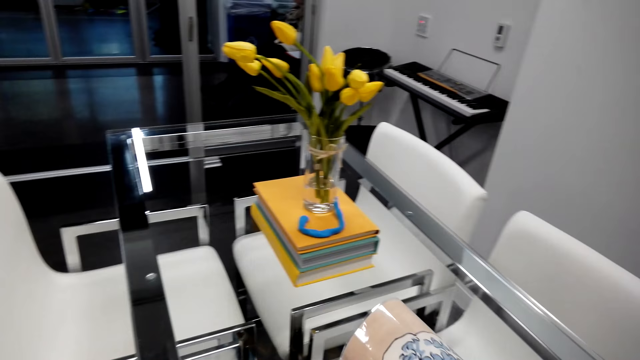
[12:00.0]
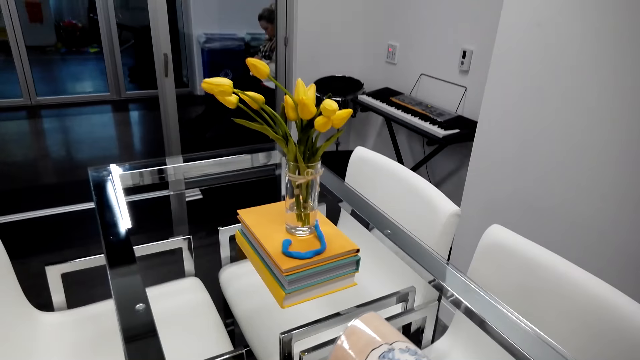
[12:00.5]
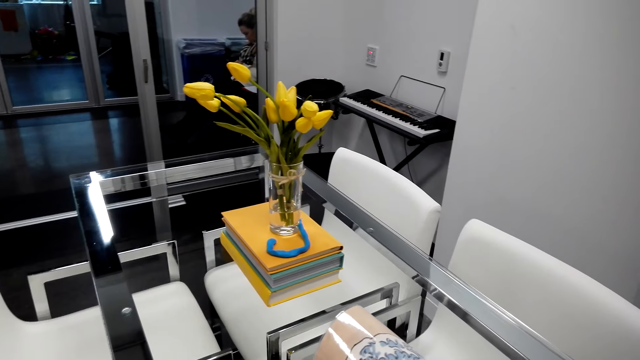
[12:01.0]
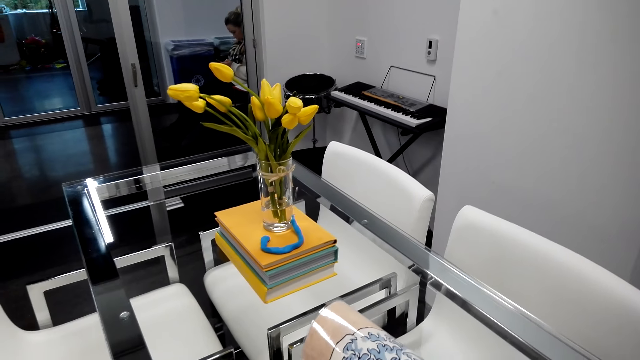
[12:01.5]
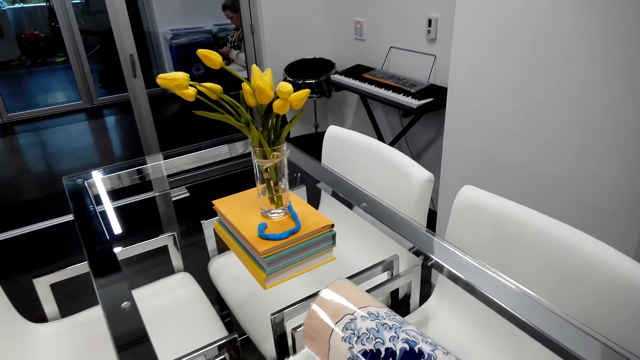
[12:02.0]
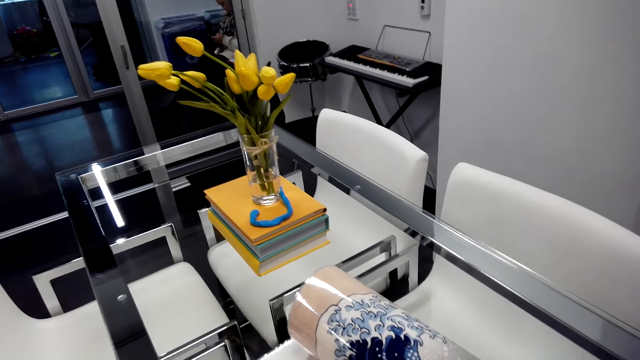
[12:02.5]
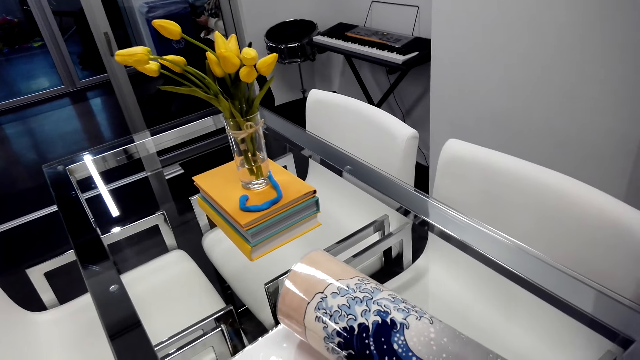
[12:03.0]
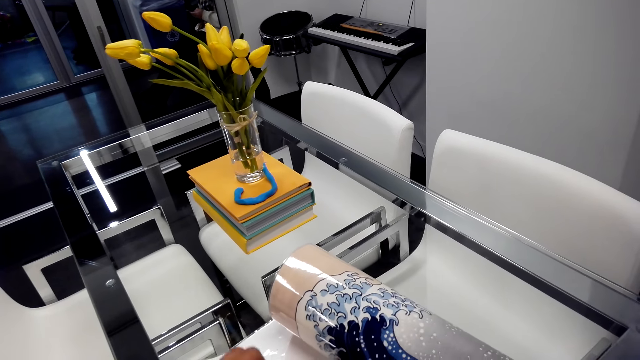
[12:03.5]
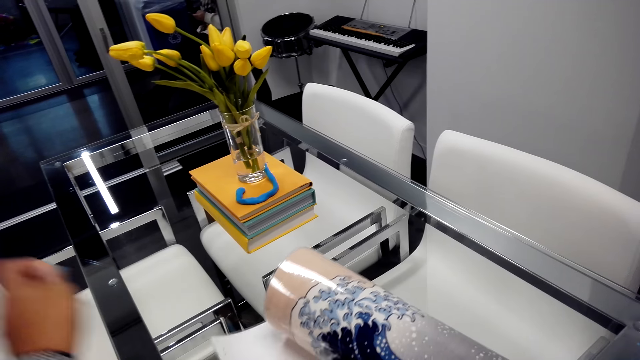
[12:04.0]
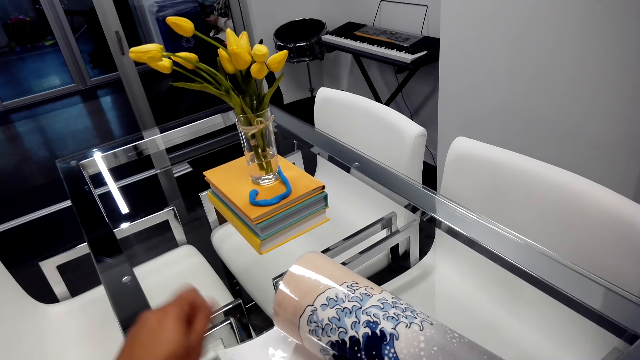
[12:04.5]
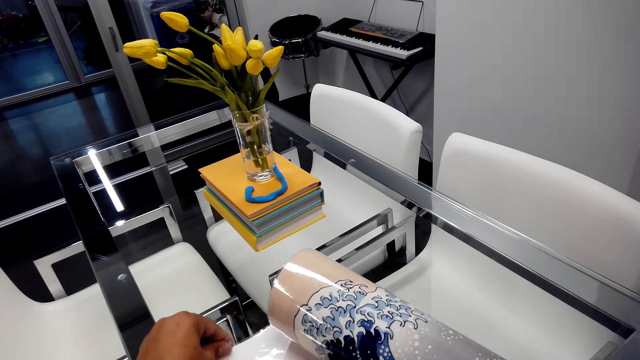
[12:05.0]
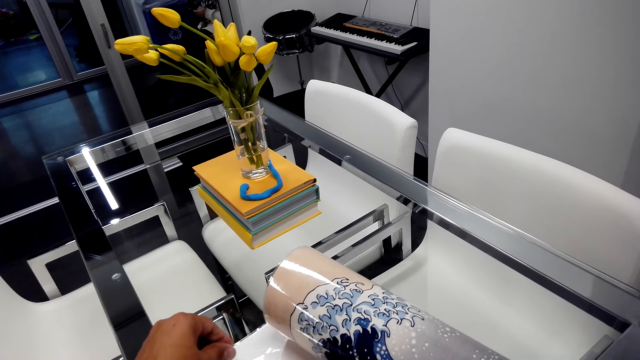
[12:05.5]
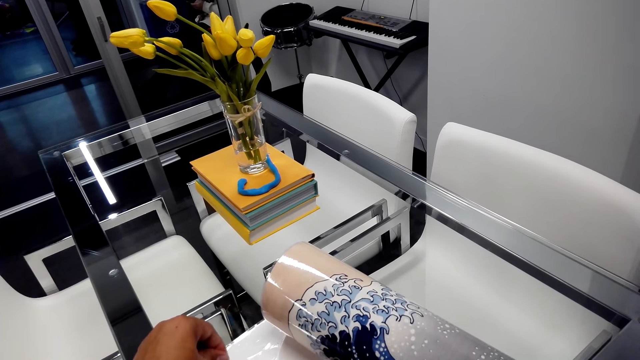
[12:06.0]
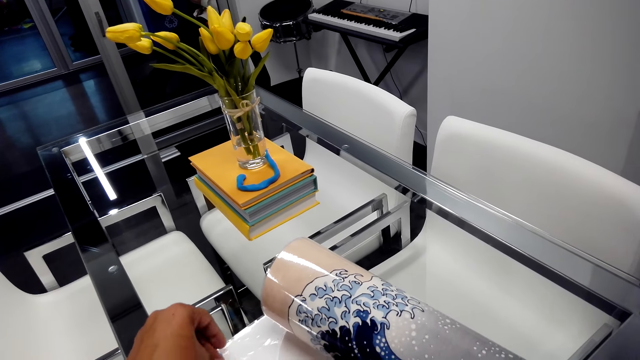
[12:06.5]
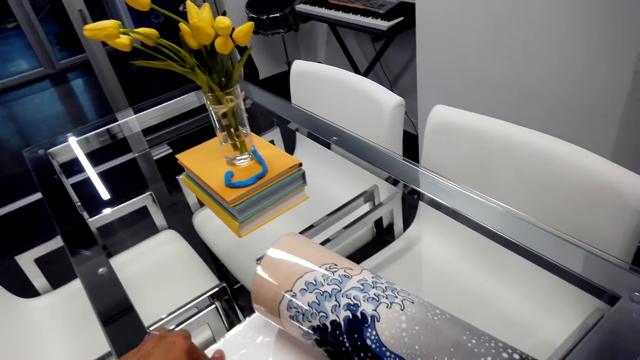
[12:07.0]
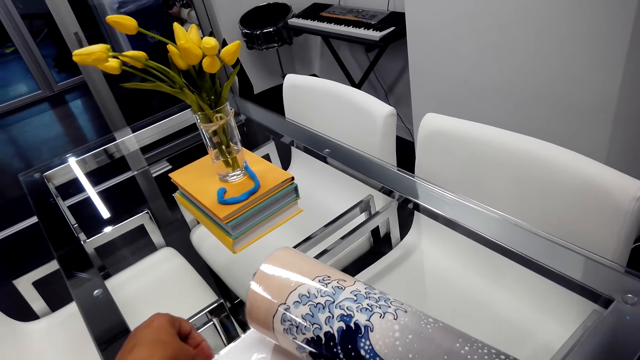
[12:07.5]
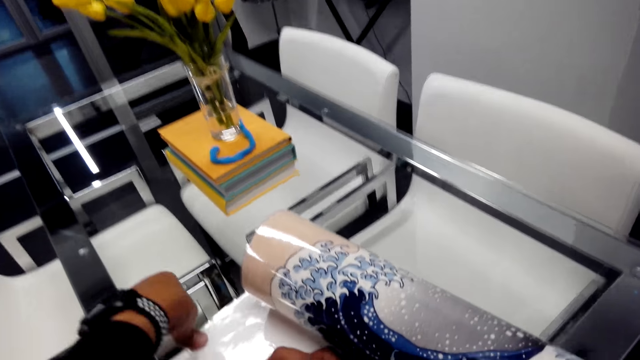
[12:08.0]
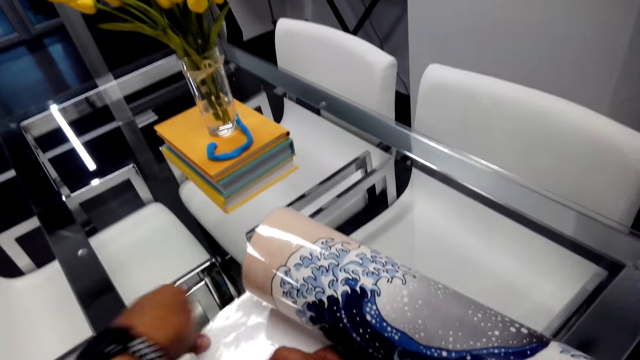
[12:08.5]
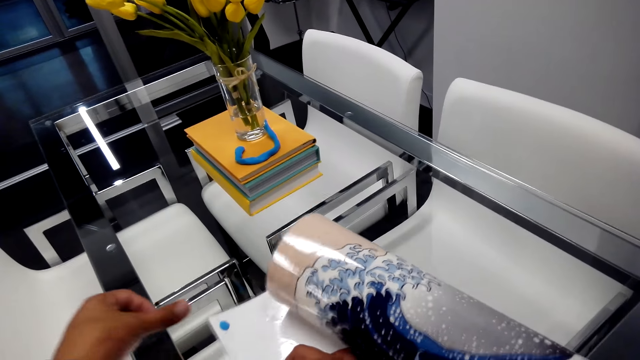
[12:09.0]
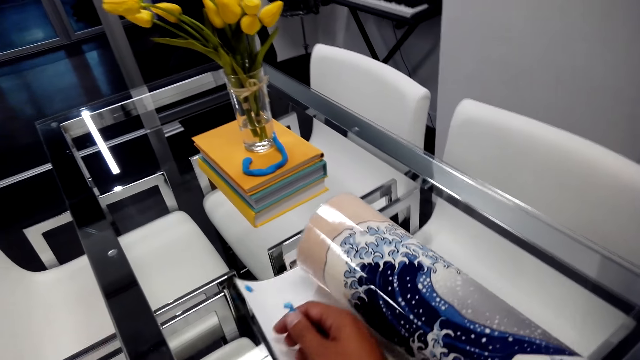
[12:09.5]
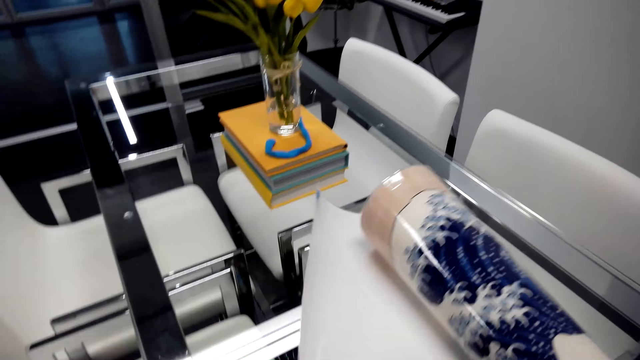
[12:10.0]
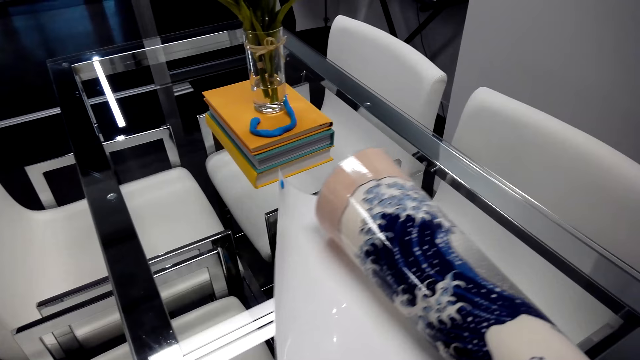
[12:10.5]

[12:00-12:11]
The camera wearer looks around. They pull something. They stick something on a paper. They look around.

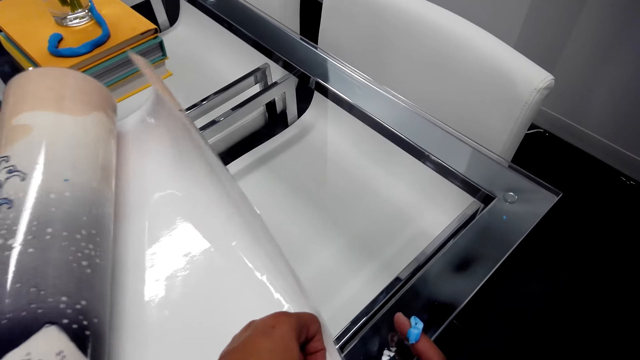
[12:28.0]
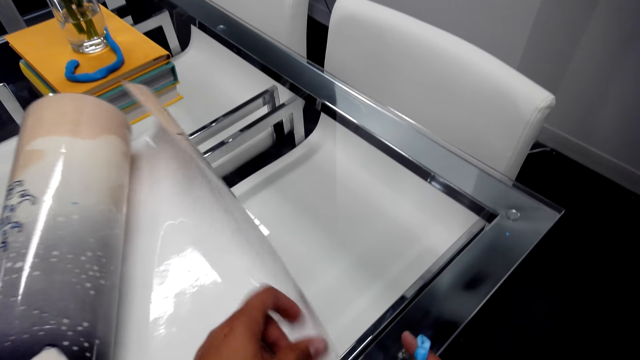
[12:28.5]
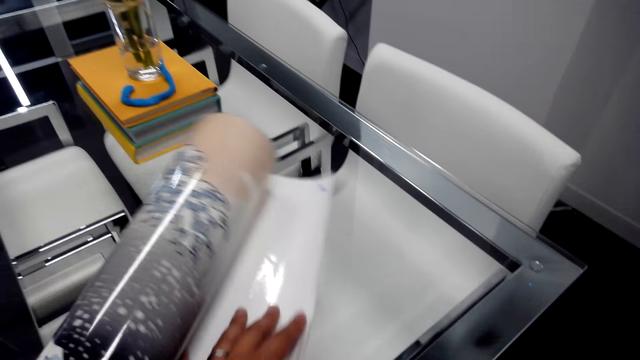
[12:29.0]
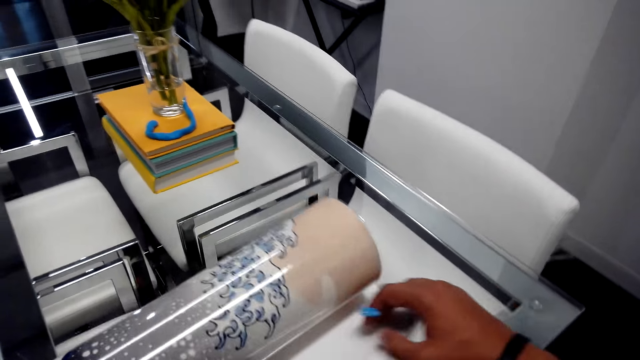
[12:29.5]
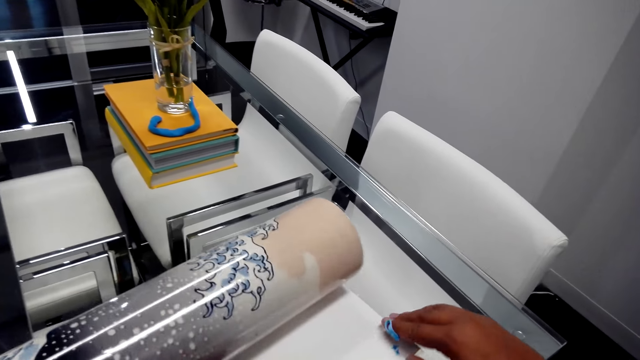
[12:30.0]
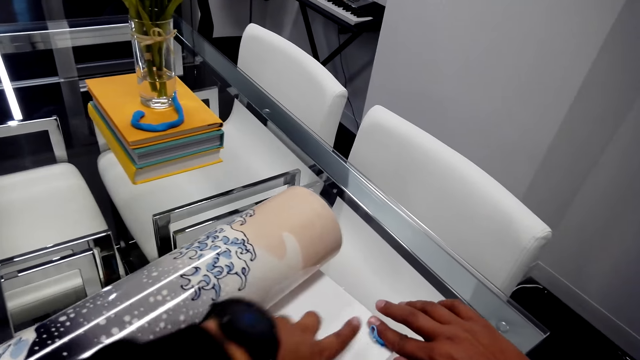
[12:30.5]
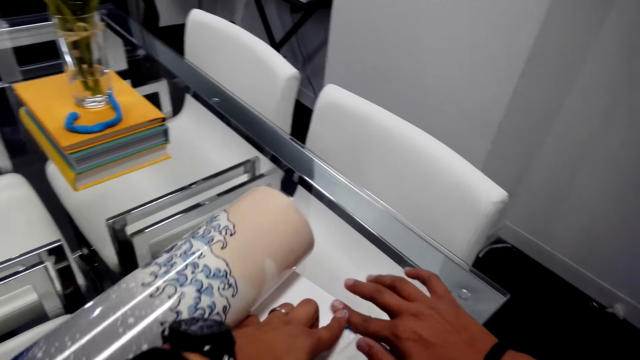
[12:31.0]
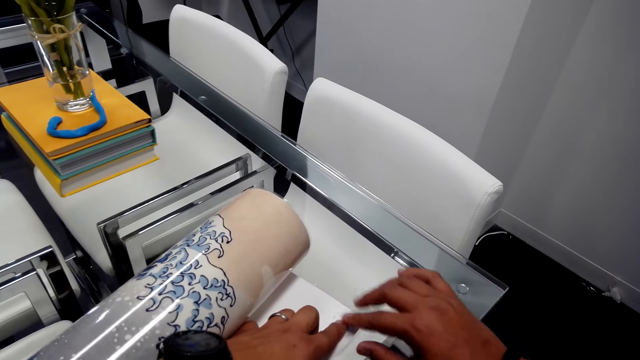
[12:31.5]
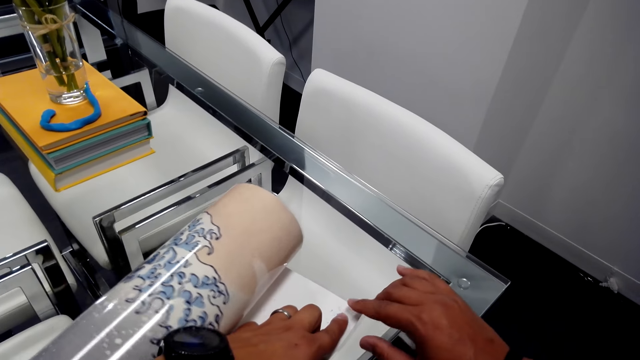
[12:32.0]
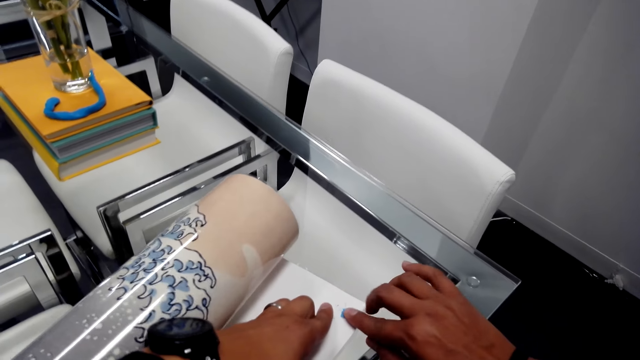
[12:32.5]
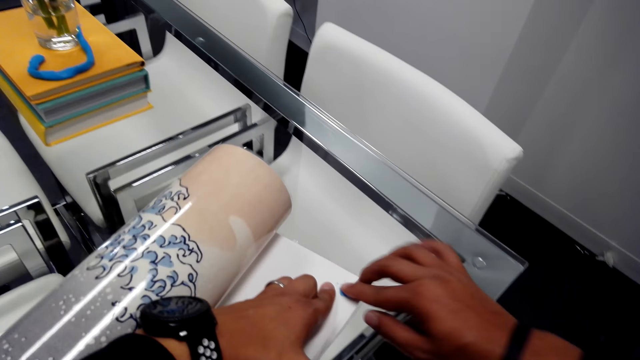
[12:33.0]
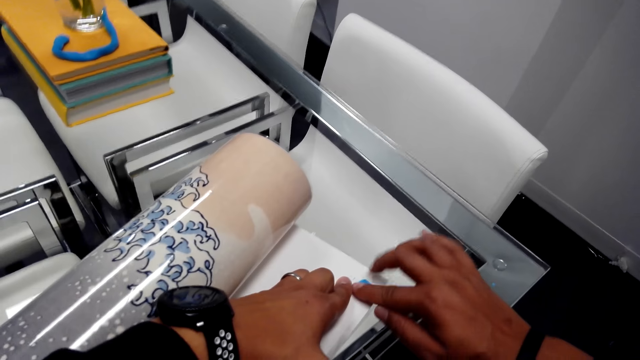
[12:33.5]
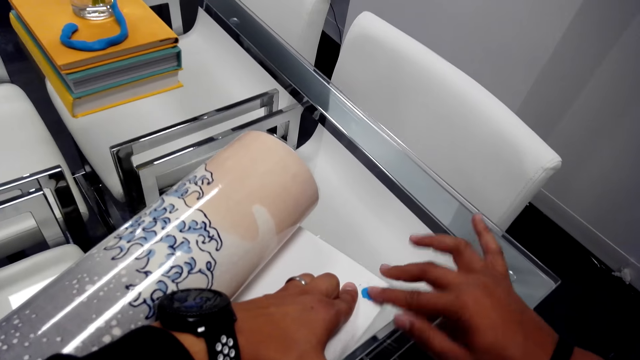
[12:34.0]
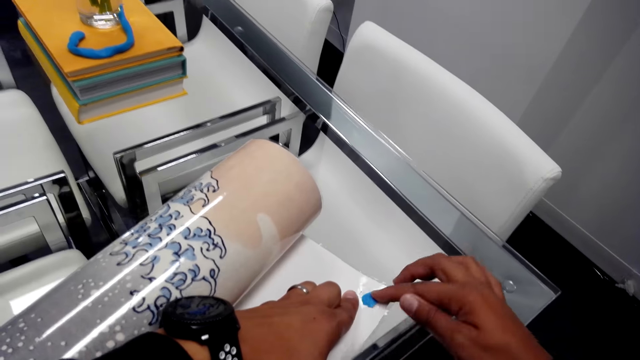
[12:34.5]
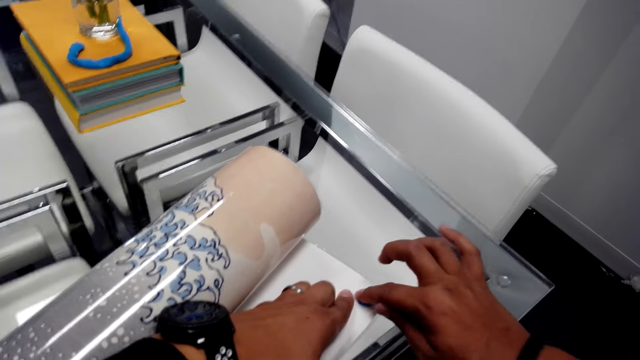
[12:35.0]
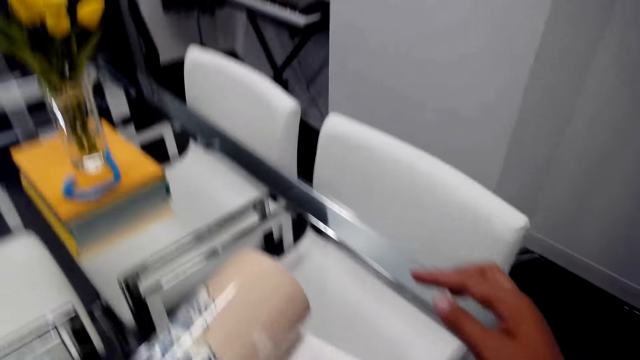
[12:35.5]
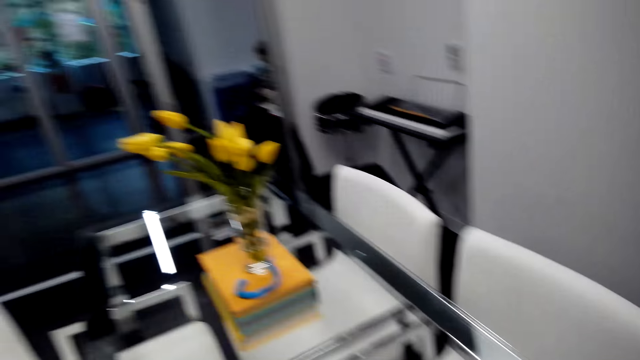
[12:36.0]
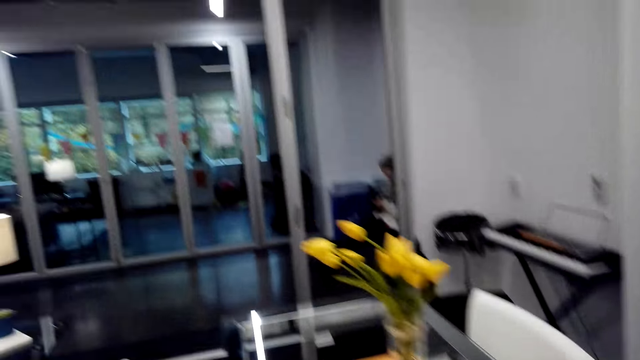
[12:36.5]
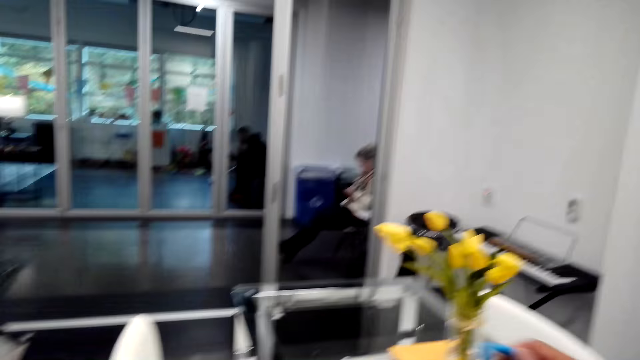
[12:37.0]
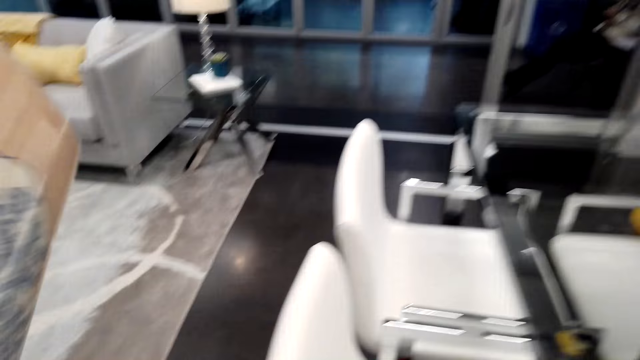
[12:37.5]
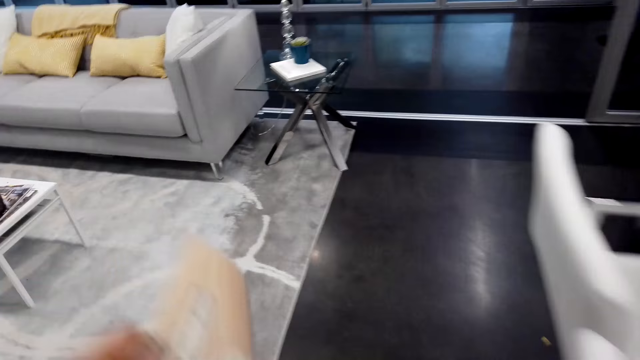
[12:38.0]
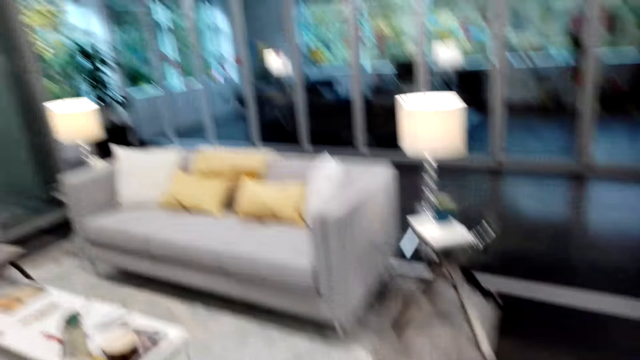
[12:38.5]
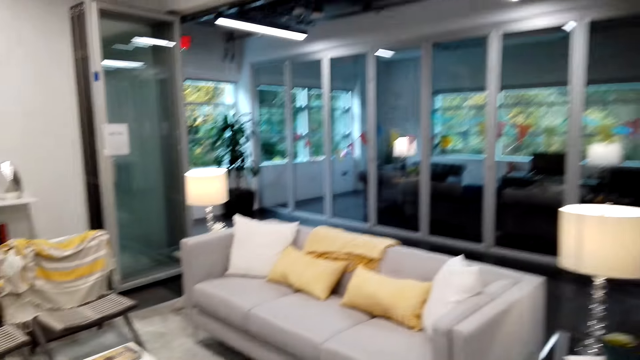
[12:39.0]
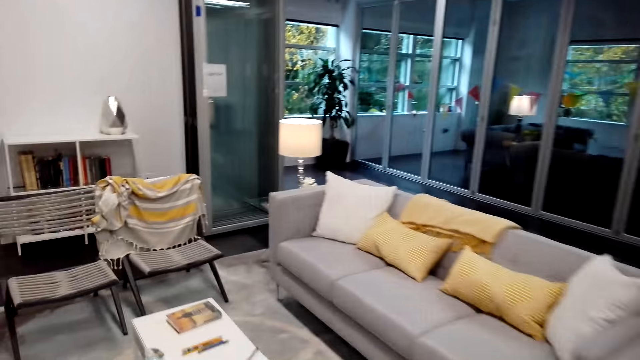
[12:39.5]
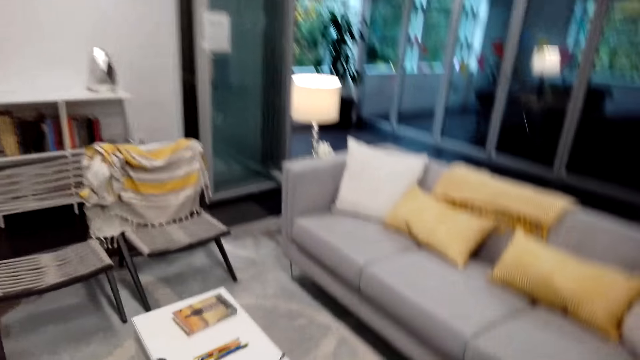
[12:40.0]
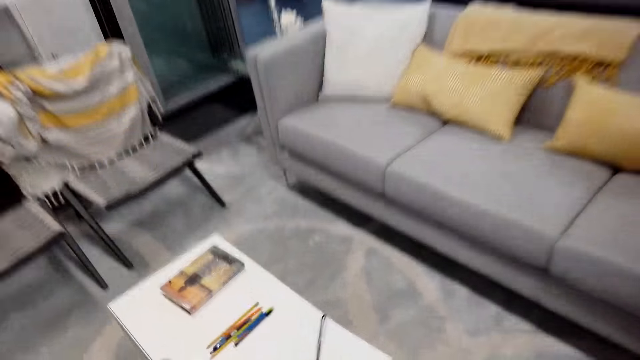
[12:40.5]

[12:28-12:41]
The camera wearer sticks gum on the paper. They pick up the paper. They walk around.
